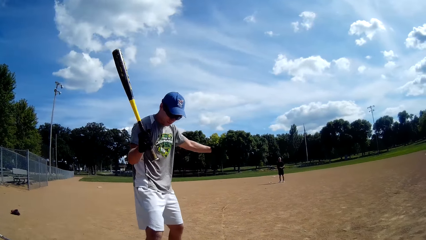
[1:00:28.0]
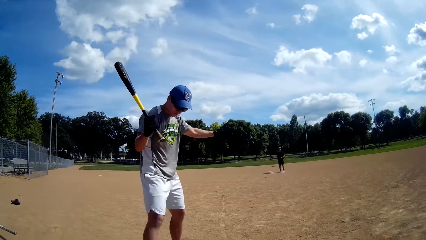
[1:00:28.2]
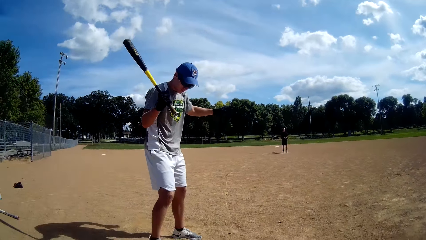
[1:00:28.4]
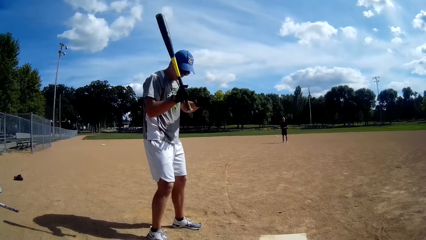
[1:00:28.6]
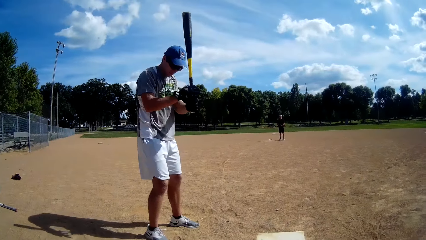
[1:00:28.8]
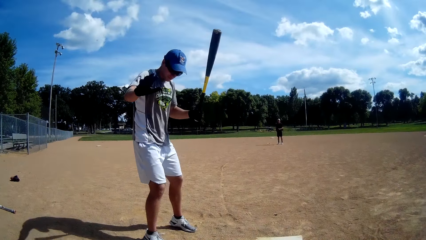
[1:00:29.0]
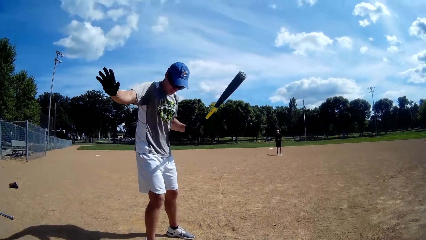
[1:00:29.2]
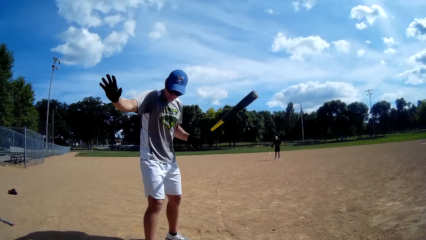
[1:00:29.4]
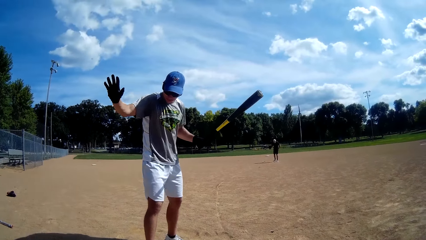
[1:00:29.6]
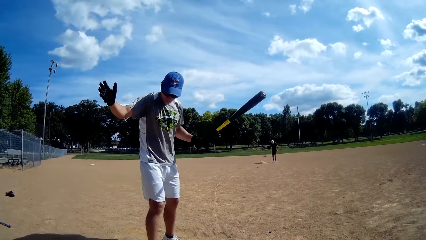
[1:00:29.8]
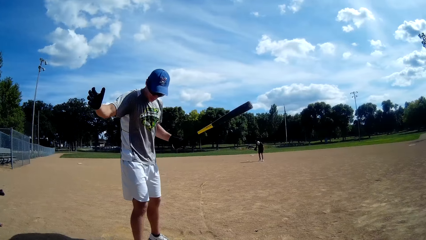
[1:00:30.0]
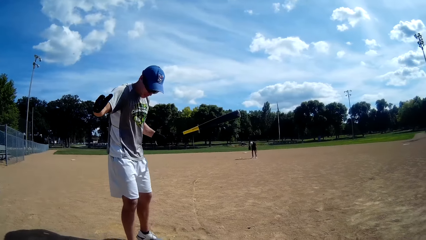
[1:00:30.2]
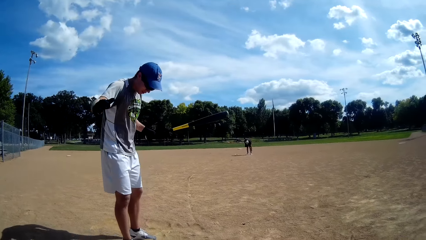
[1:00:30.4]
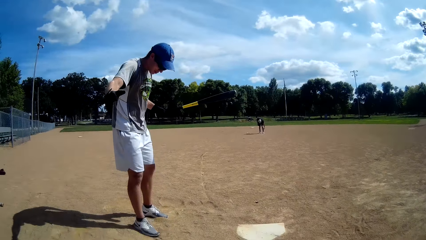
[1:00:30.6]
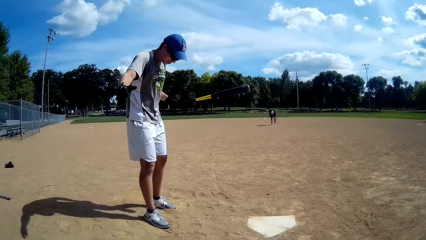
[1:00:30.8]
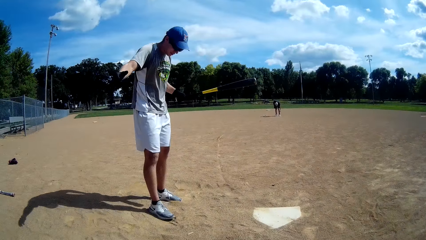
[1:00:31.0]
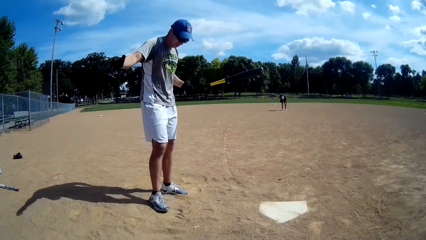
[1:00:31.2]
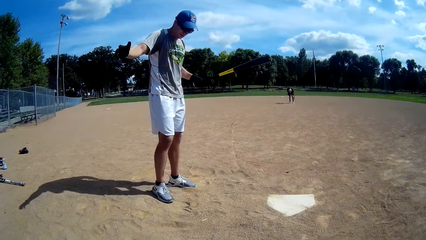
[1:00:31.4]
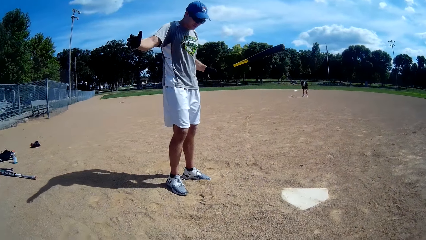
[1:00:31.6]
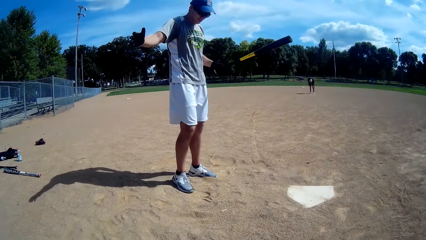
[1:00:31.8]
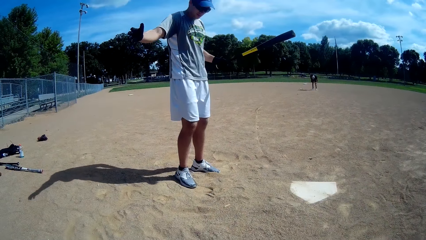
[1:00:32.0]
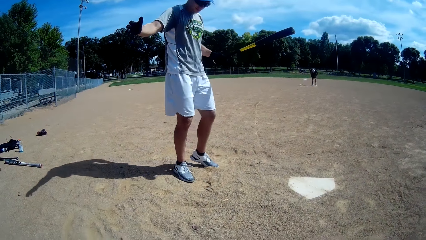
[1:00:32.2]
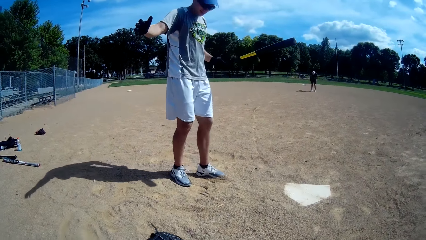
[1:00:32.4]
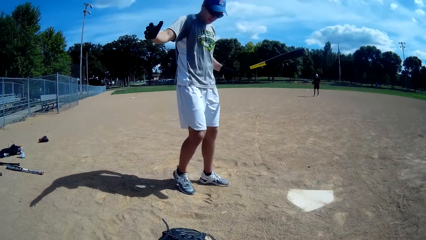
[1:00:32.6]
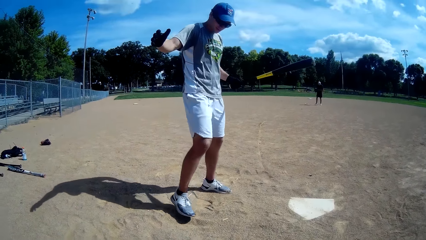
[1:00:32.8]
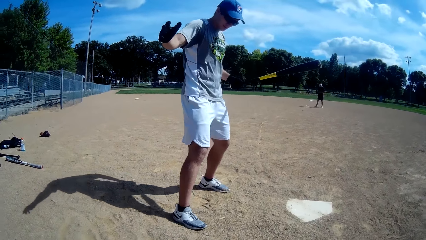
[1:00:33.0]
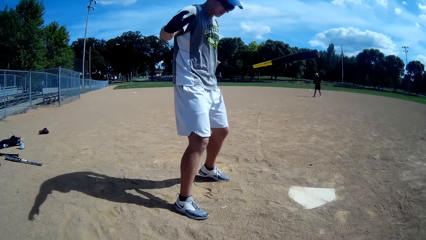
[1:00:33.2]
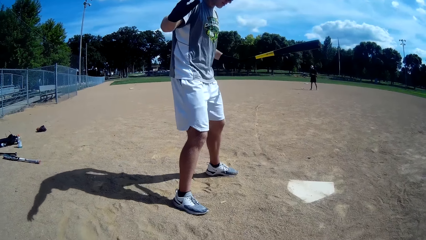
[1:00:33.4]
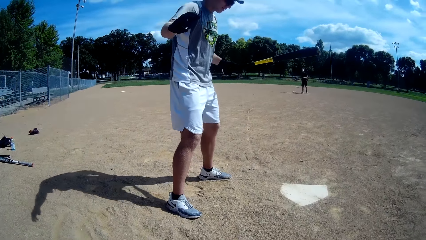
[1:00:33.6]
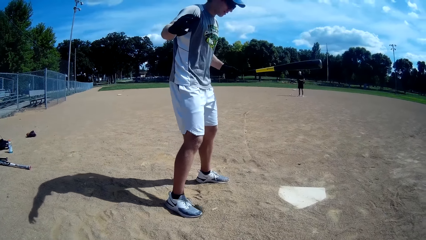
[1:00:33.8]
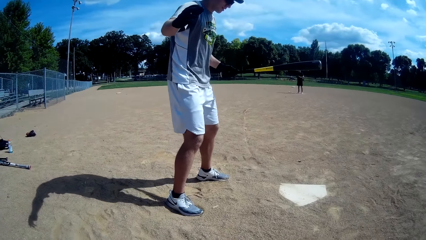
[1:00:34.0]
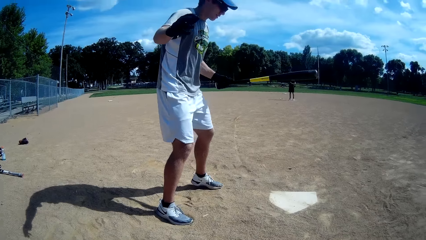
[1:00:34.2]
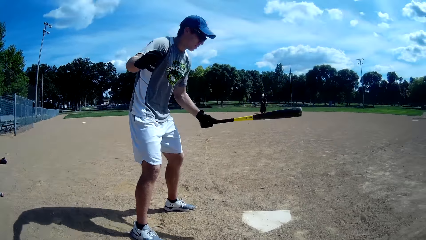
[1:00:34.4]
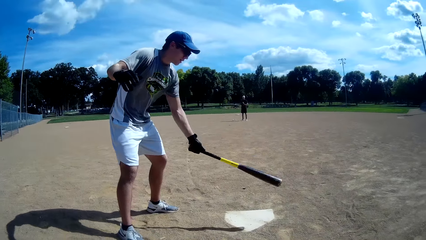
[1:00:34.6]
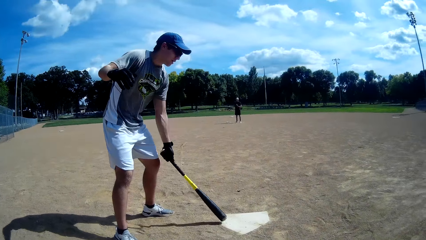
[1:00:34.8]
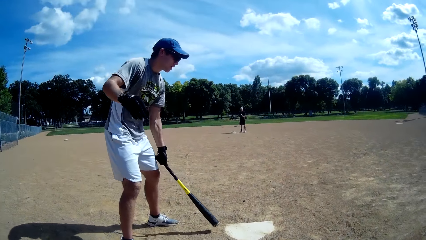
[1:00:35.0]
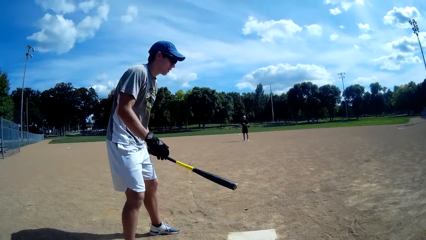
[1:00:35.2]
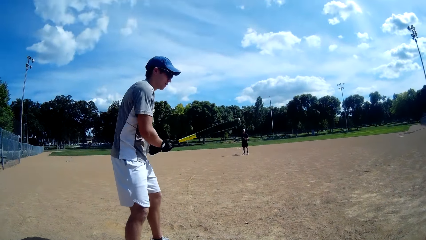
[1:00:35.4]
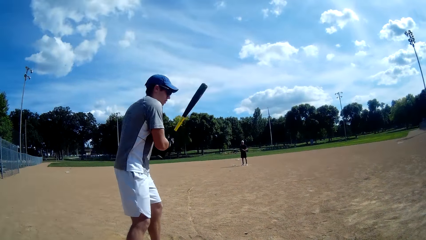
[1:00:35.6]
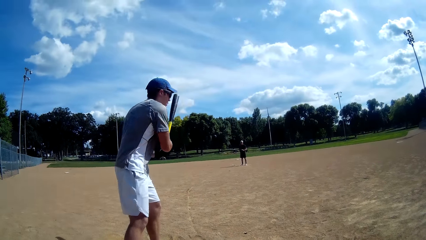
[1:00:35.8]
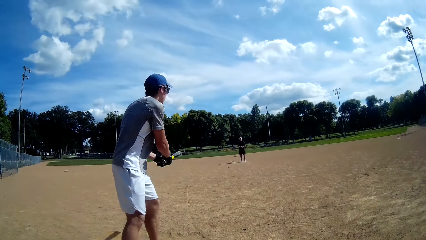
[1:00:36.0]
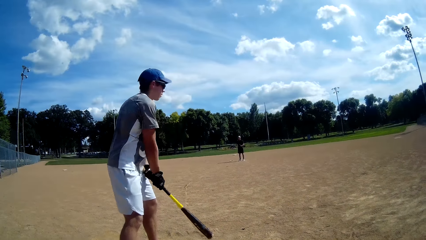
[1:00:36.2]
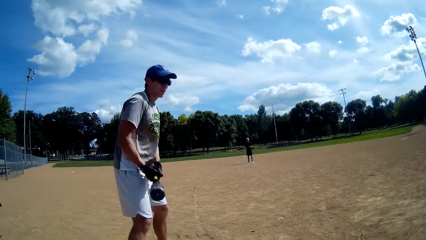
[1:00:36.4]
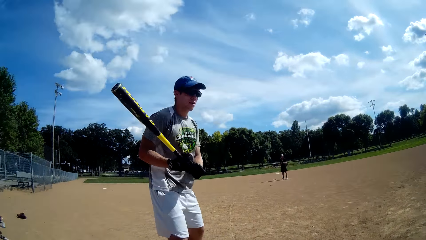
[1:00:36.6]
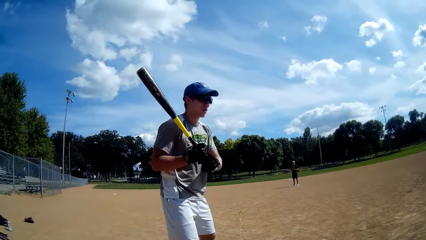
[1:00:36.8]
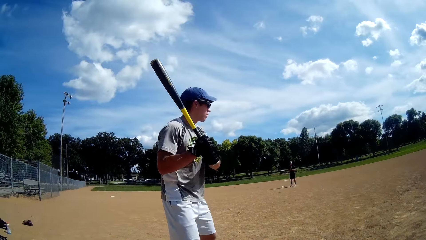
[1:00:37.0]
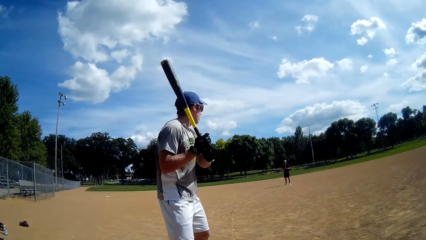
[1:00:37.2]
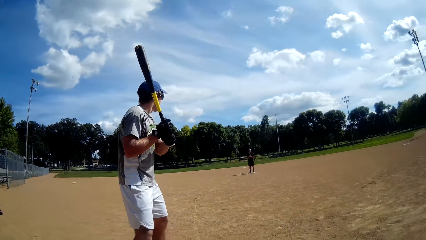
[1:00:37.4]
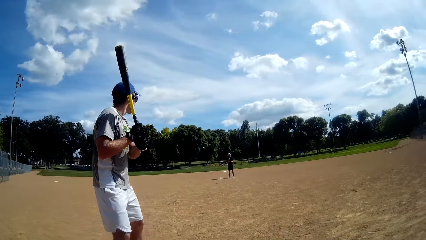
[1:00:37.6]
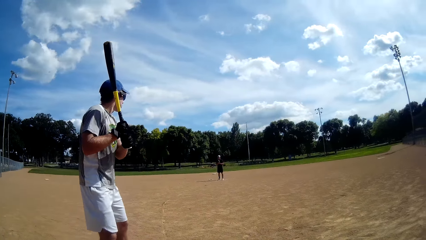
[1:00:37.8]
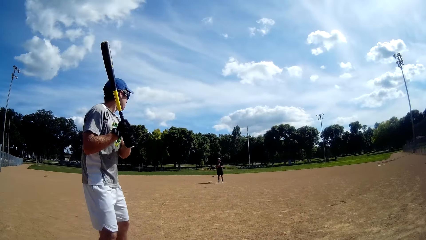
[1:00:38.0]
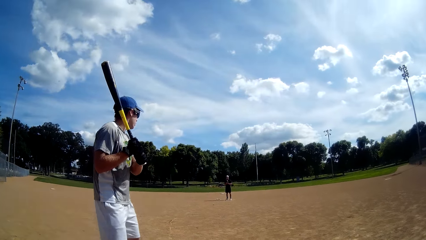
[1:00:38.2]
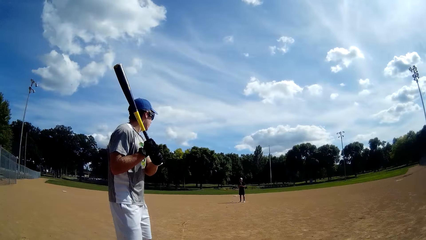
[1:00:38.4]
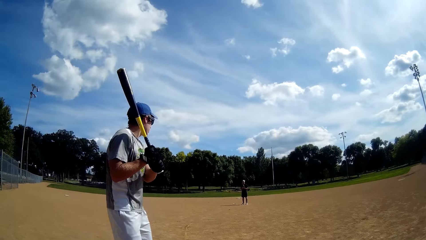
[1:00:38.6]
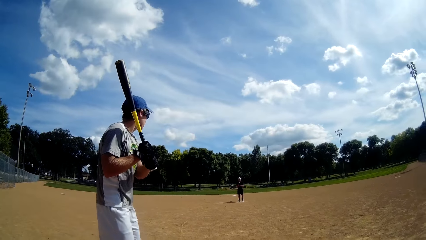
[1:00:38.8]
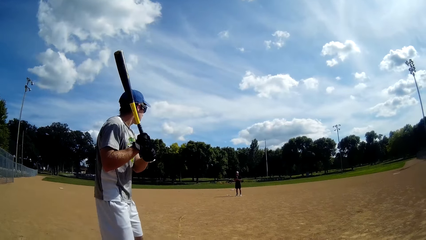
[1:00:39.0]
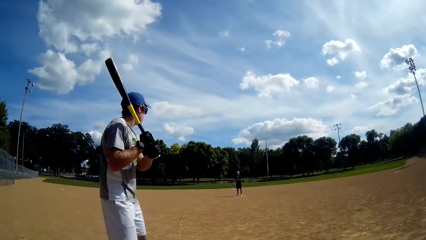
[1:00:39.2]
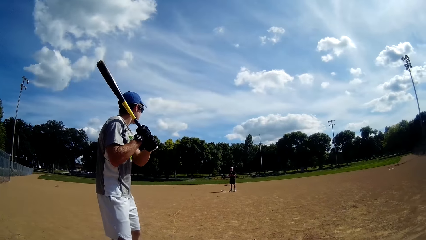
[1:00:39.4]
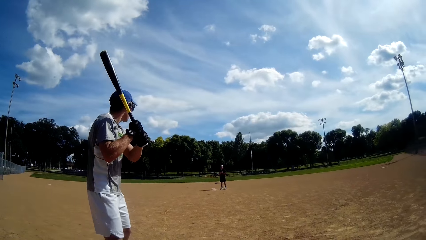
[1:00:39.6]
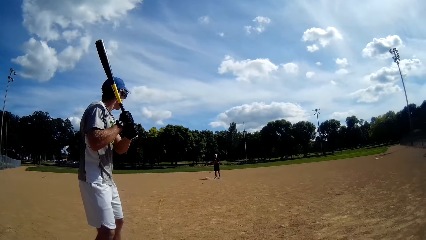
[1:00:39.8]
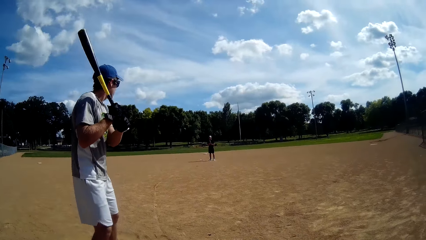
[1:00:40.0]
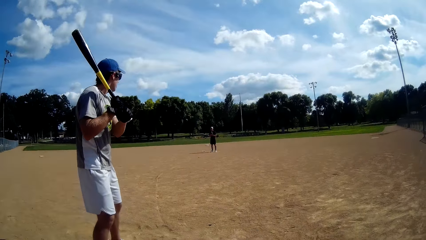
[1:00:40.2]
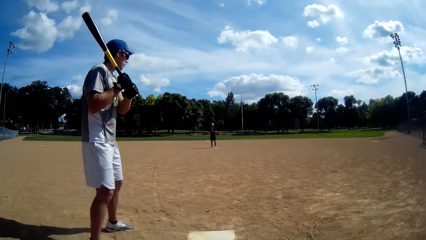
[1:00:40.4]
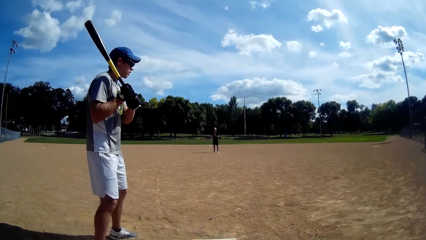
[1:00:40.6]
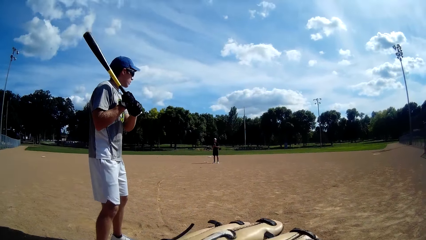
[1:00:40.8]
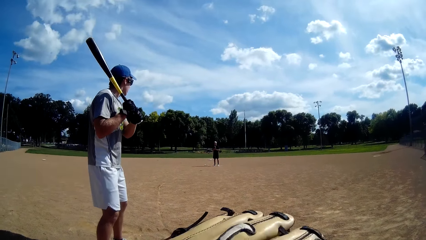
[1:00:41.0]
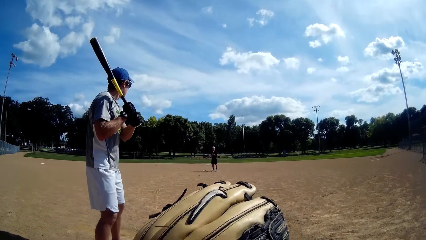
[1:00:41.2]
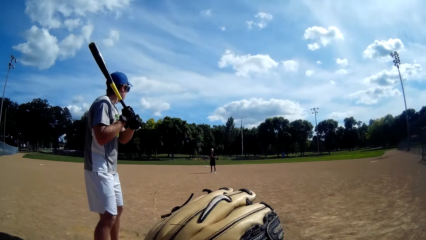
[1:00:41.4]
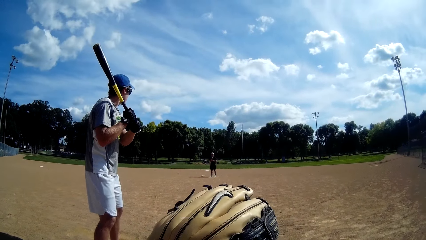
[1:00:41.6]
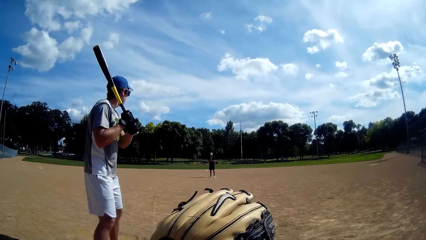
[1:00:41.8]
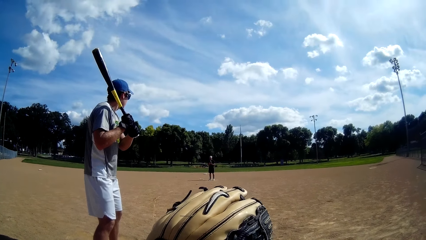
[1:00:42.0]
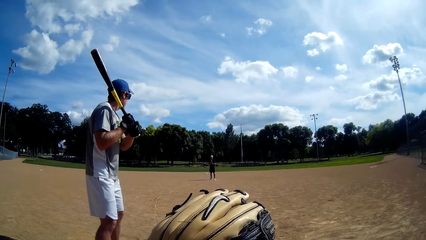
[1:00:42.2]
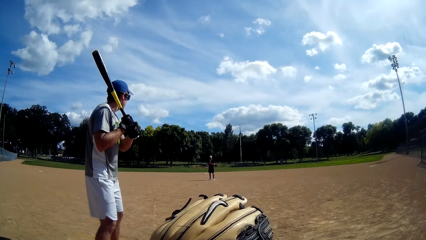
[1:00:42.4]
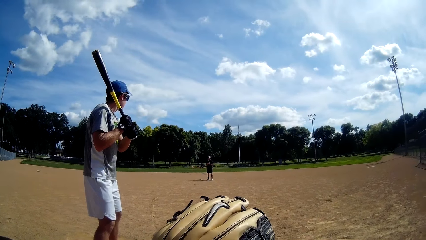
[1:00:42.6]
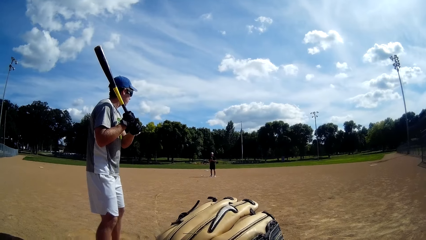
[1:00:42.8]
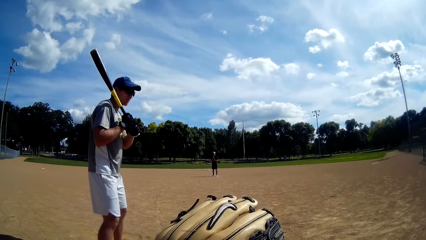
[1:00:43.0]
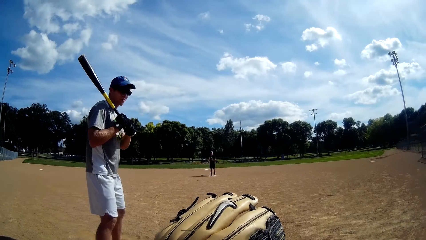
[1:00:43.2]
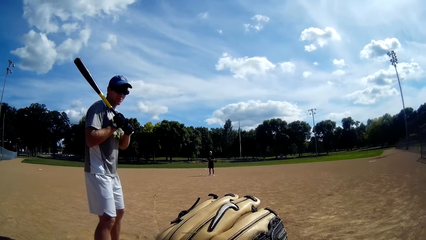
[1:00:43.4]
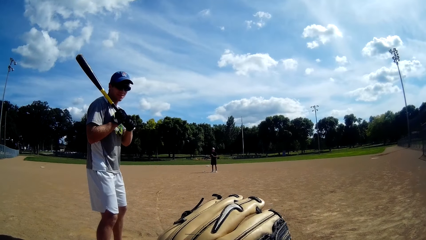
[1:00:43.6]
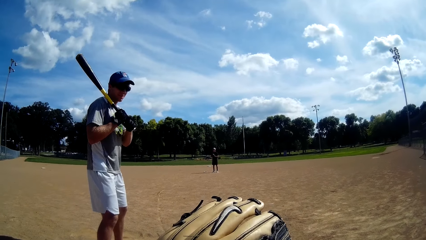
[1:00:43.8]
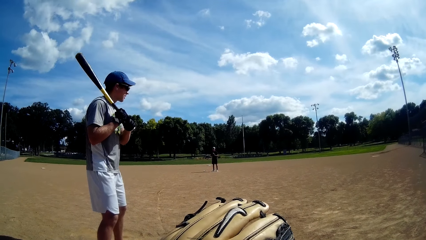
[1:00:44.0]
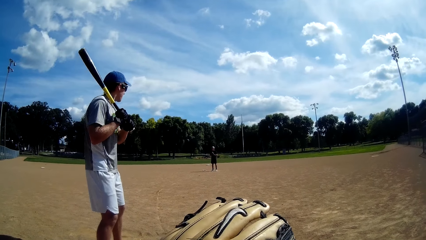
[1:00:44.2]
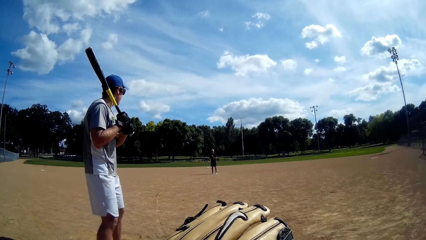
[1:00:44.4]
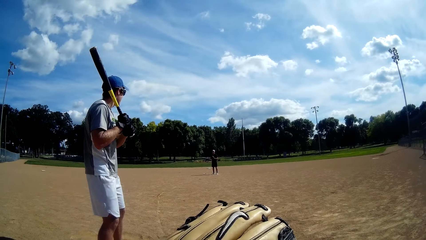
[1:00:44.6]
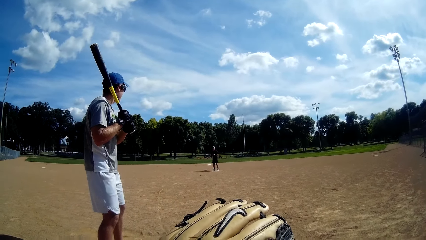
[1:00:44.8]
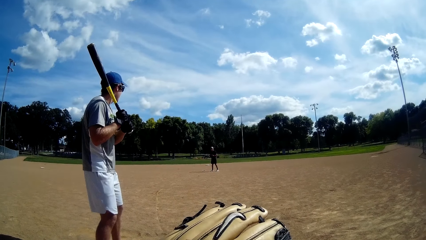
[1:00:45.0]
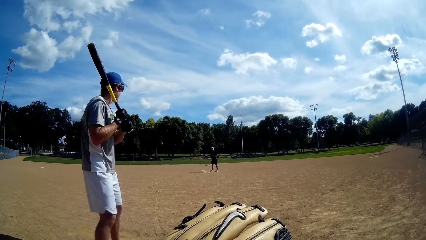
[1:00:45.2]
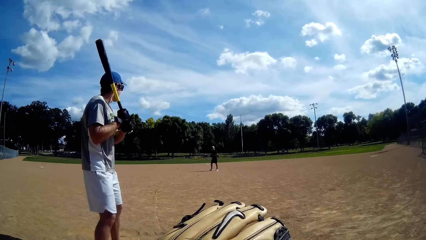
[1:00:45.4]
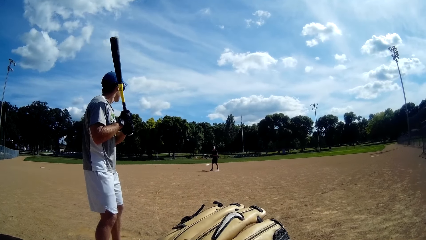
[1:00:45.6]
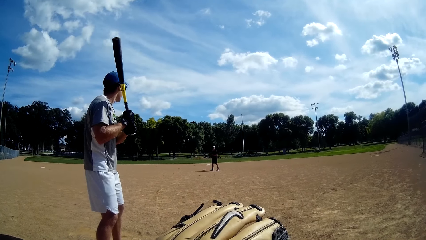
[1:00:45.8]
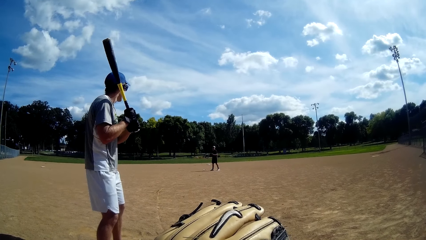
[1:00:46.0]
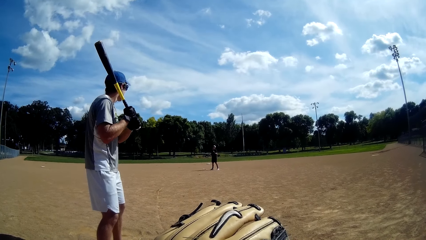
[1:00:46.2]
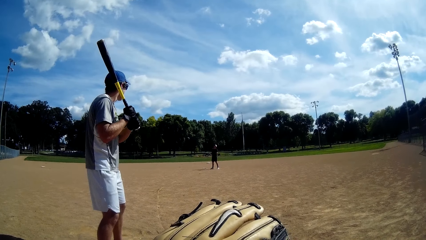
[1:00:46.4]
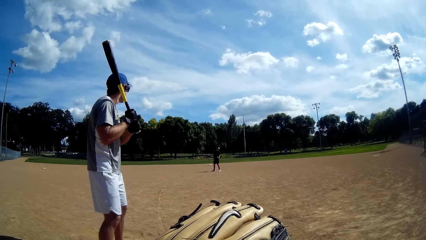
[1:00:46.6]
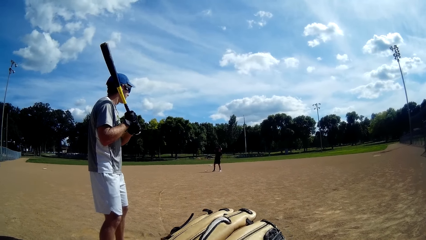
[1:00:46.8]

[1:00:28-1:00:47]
A man stretches out his left hand. He stretches out his right hand. He keeps his legs apart. He hits the pitcher's plate. He holds the bat.
